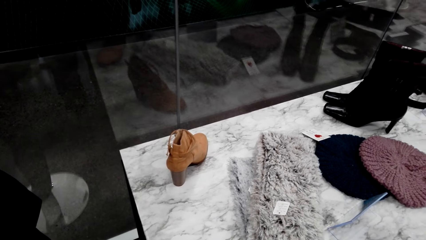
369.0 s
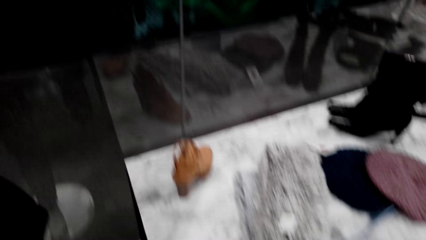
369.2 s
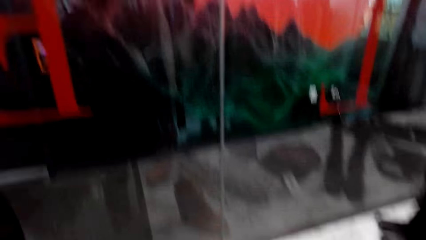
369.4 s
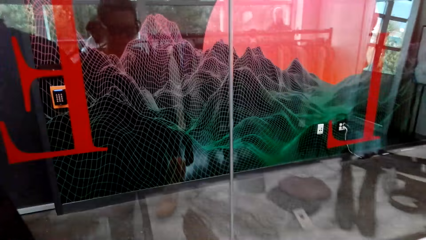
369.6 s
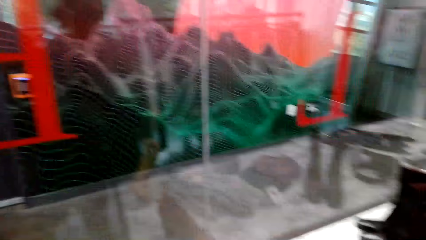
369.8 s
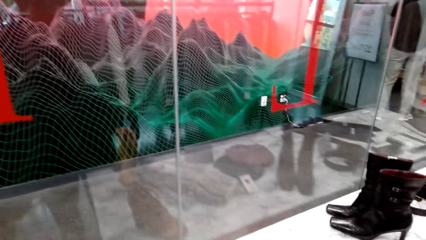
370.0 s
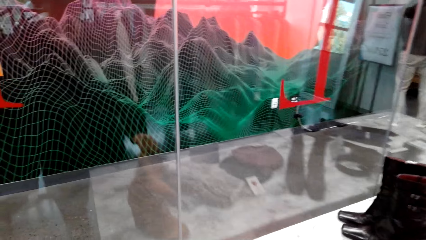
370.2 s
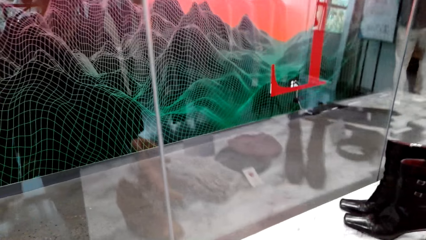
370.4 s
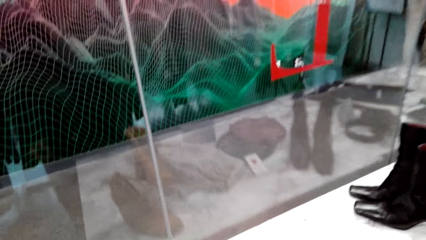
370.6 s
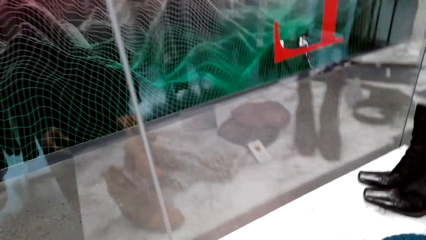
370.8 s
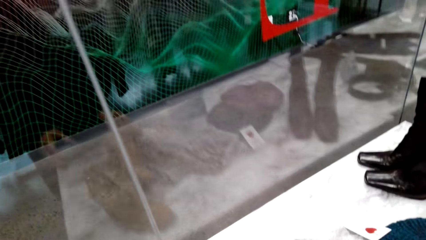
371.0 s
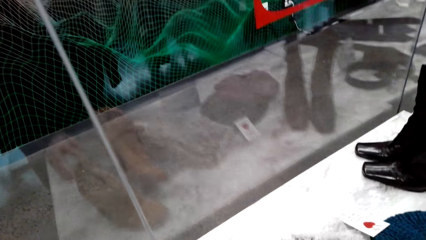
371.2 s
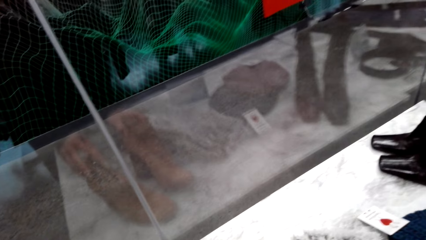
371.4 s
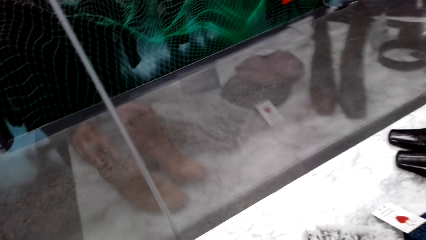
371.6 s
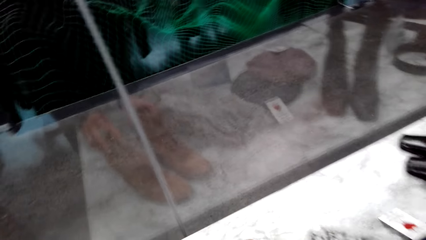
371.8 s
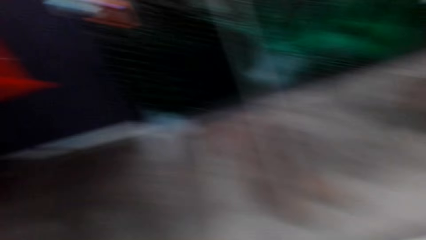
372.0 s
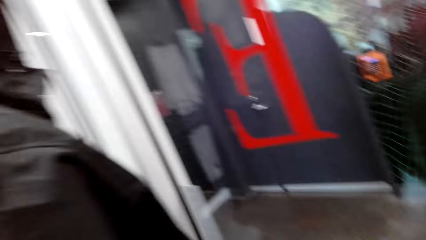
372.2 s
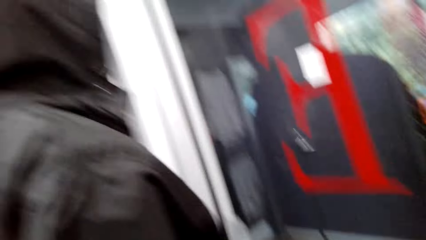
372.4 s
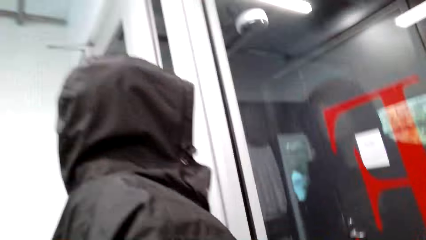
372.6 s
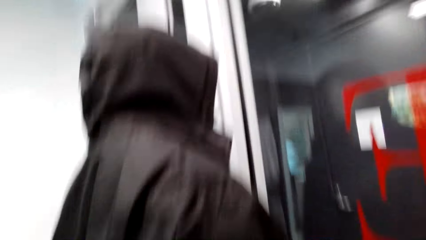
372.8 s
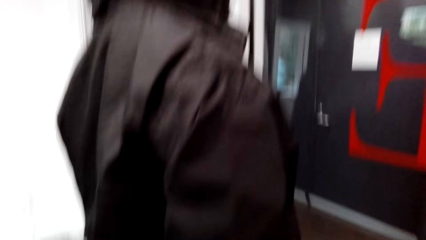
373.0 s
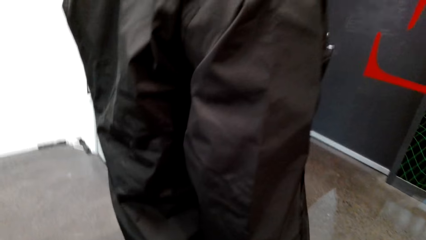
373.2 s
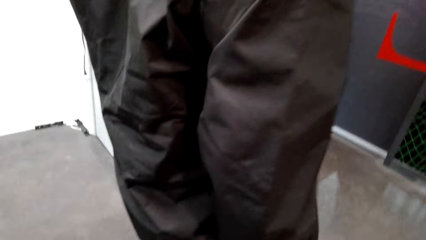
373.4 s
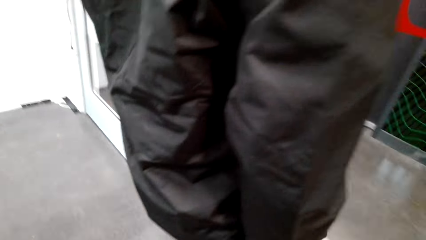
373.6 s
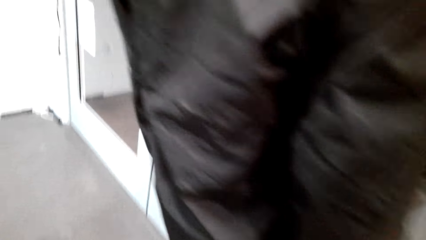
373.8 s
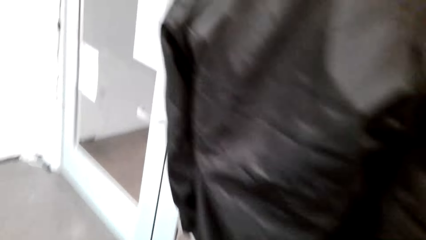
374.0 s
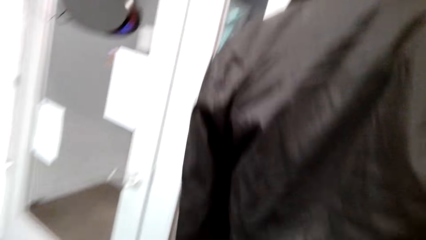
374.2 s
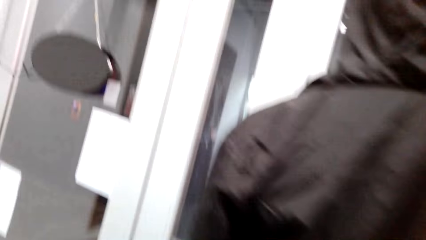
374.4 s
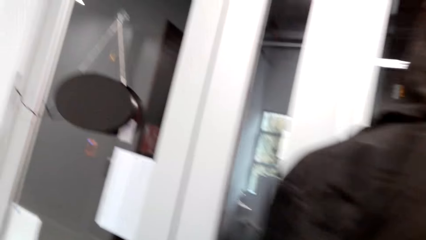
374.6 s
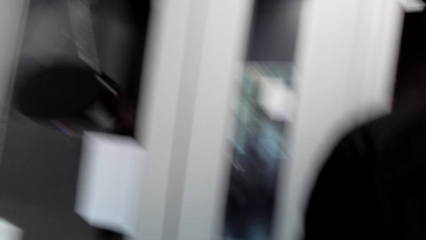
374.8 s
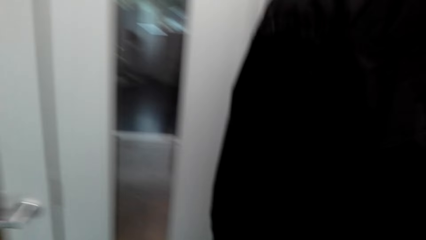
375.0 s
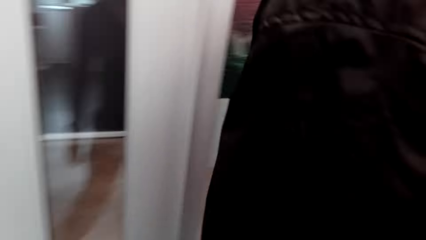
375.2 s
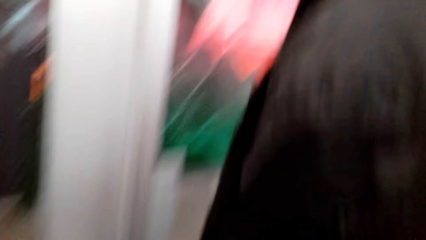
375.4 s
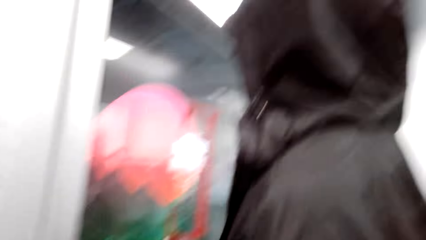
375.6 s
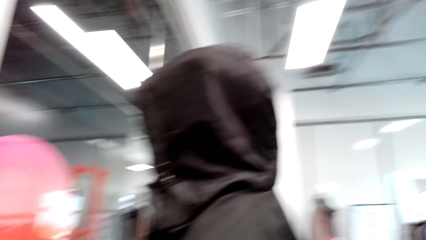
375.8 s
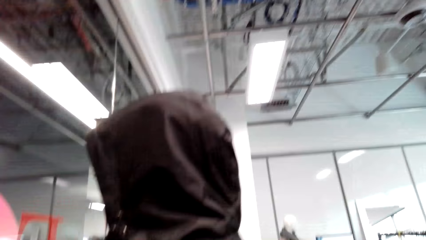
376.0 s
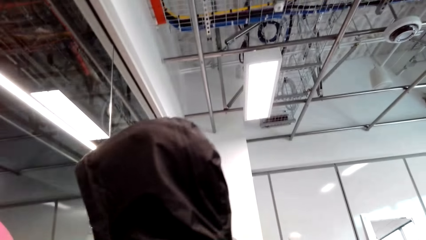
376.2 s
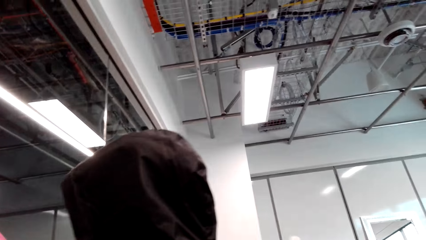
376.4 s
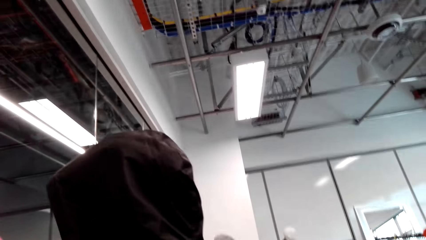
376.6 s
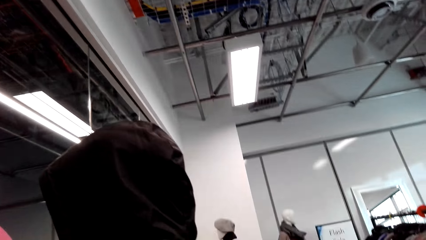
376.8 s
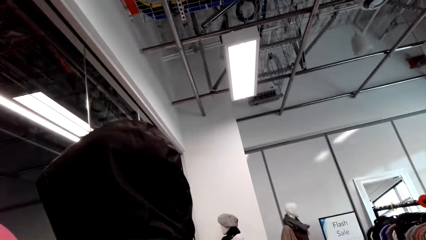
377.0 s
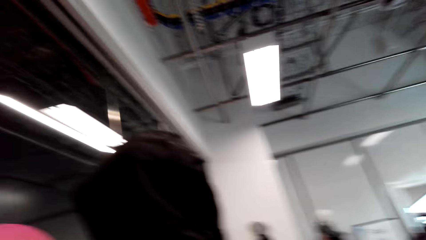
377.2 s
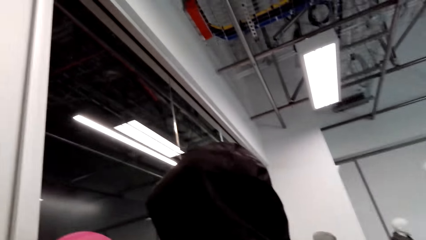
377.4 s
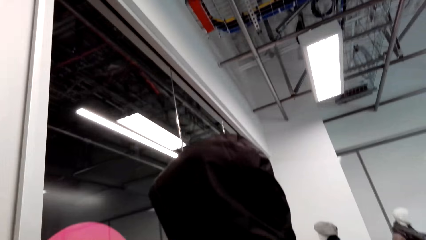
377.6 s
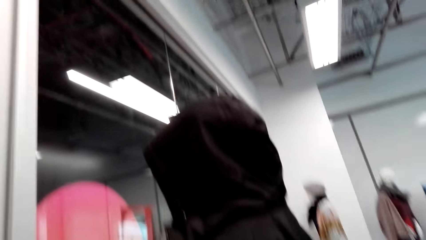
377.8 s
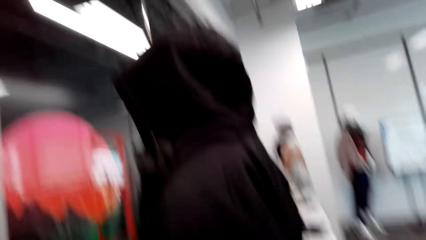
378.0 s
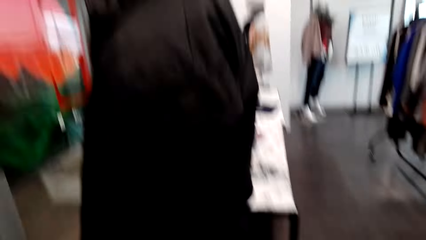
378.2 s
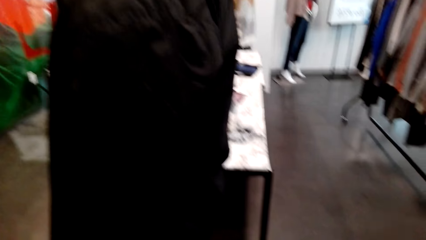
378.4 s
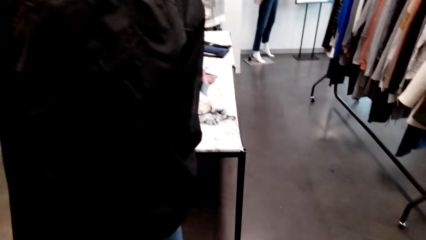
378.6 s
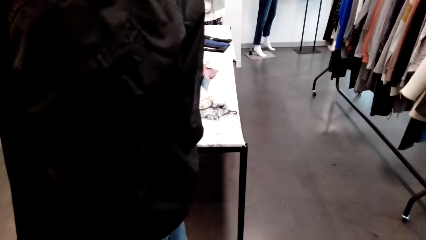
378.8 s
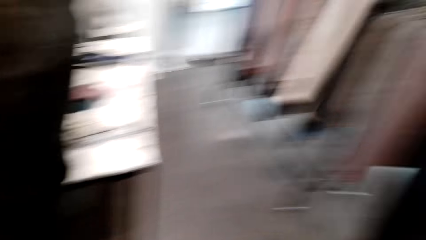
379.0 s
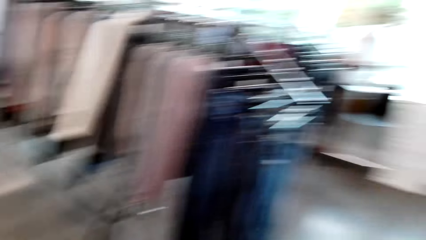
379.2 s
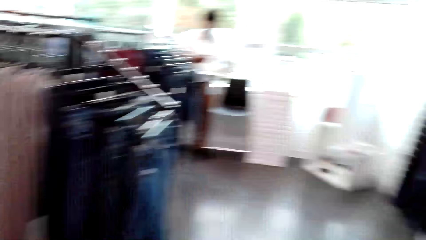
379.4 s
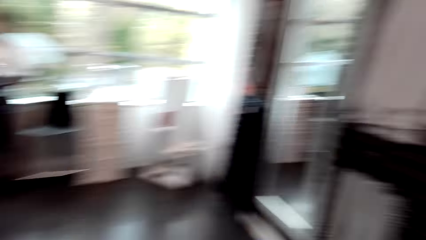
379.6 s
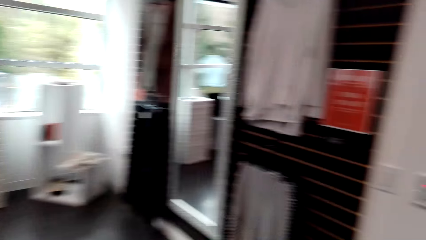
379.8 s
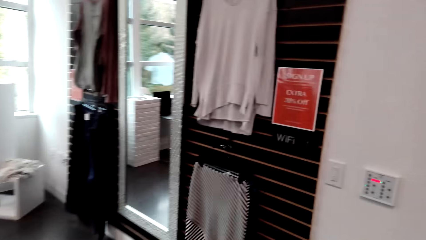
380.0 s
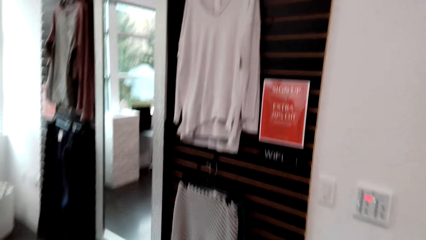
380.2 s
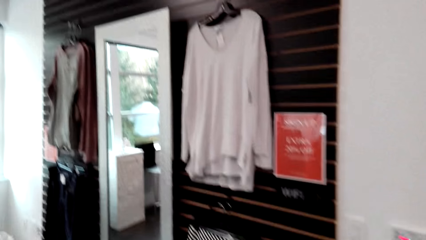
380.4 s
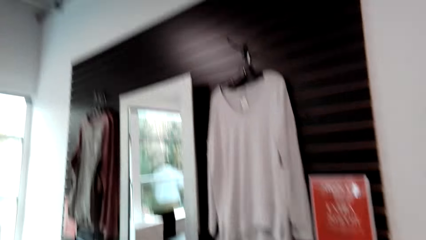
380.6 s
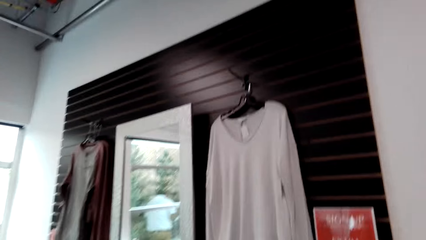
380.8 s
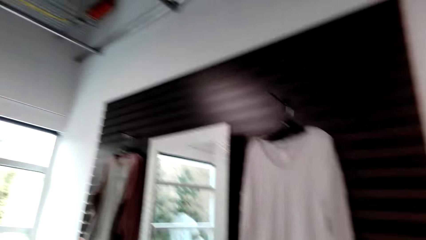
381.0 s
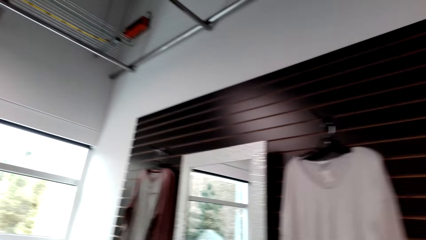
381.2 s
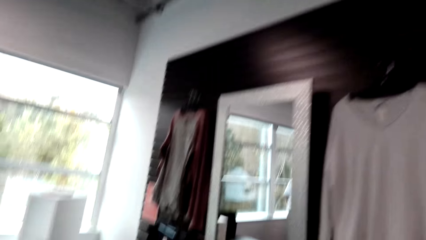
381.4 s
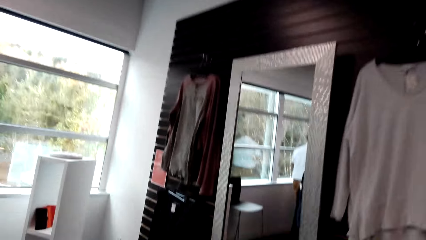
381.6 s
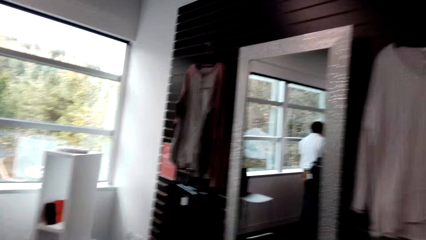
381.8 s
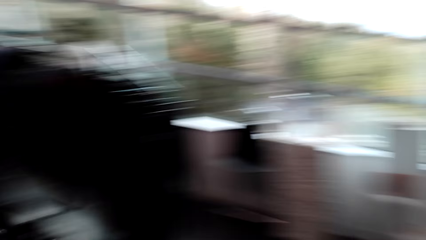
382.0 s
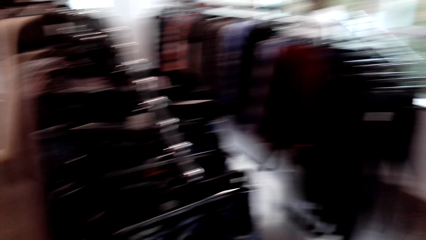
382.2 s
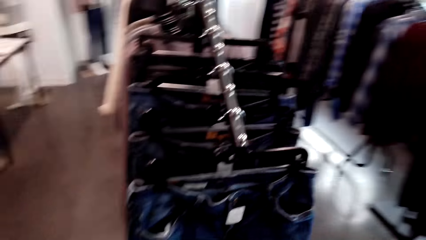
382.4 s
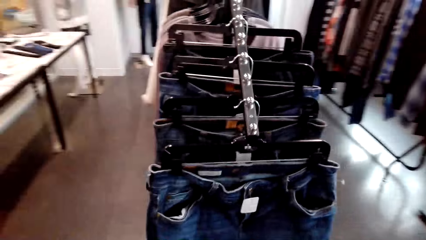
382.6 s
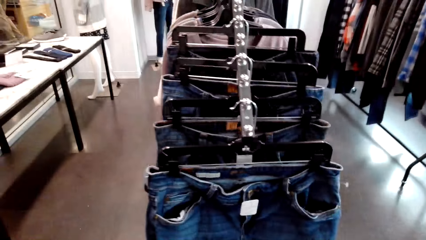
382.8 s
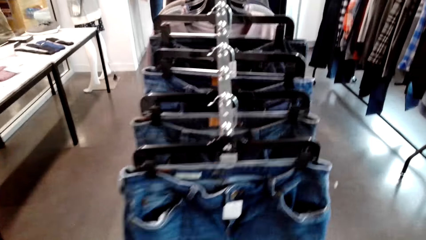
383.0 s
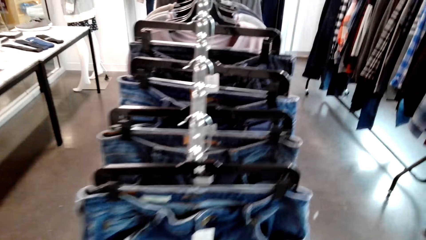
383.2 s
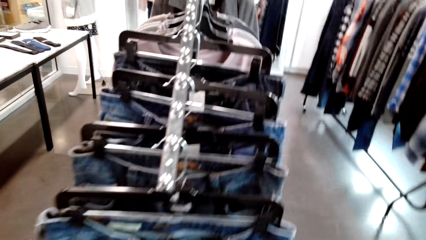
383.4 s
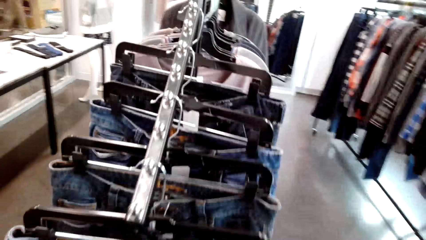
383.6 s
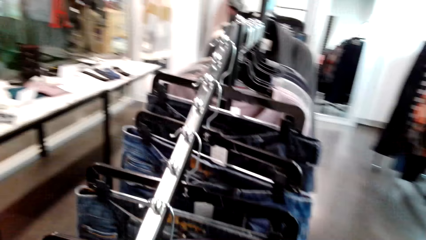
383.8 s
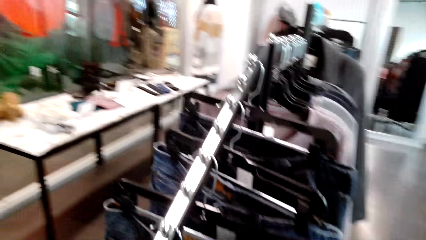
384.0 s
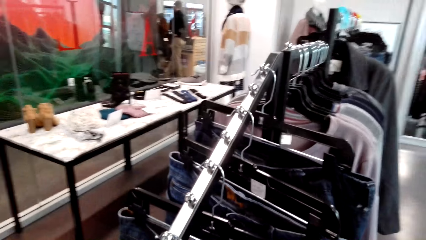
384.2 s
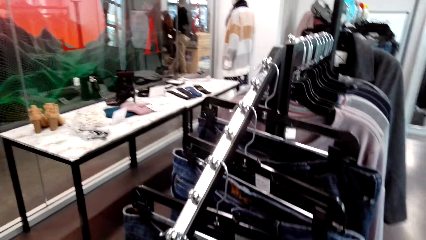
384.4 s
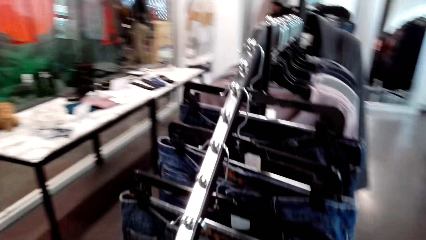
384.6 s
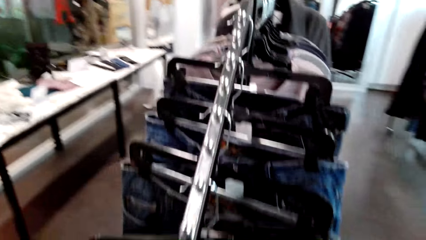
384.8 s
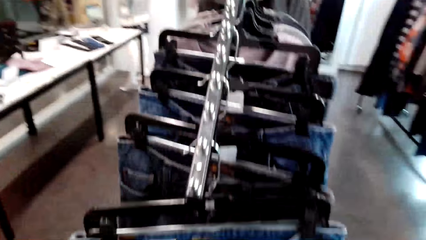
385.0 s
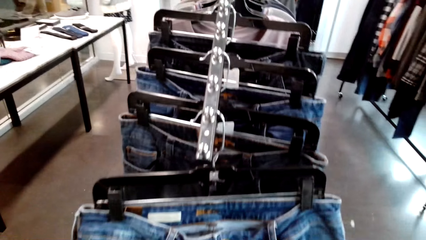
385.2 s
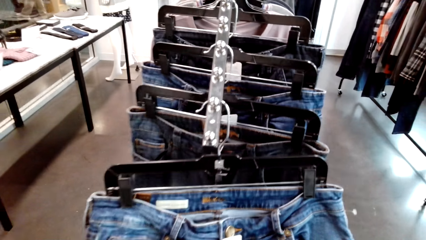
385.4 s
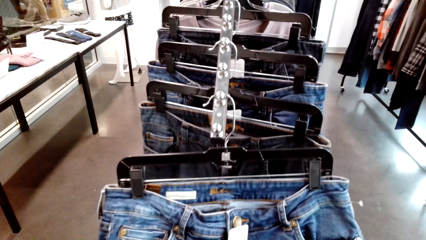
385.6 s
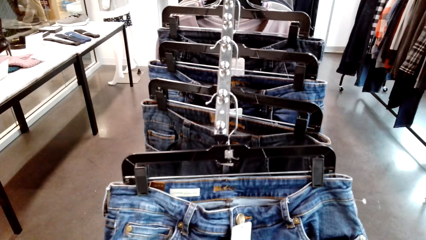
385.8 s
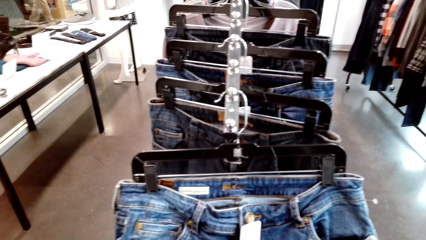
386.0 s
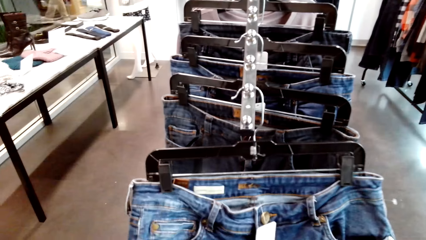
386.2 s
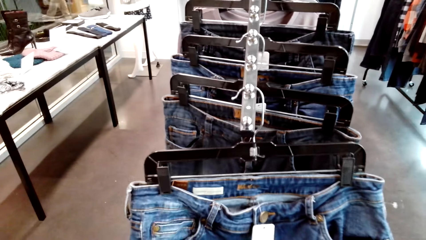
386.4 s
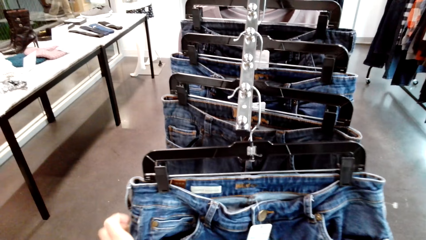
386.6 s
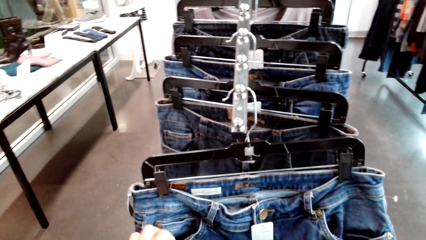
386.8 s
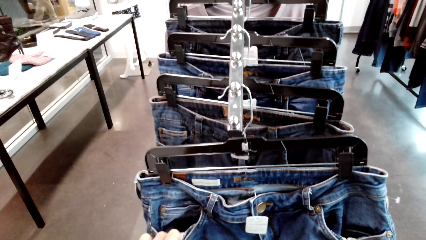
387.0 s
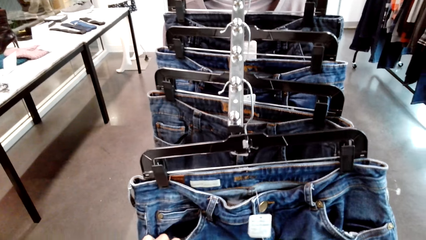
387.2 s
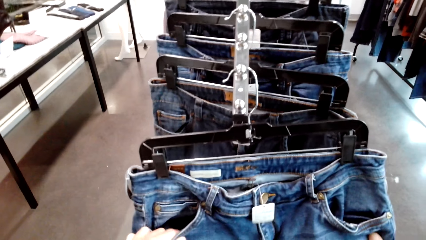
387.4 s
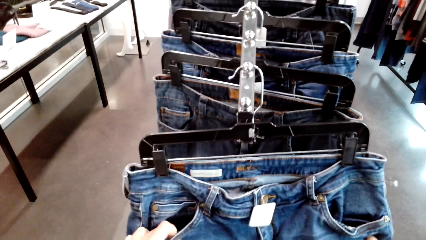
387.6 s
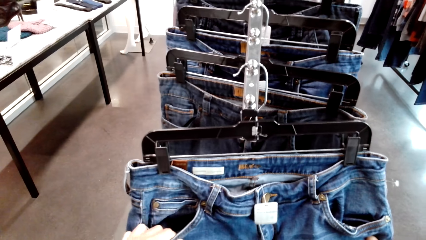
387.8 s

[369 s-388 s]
The camera wearer puts the boot down. They check out the hoodie. They check out the trousers.
